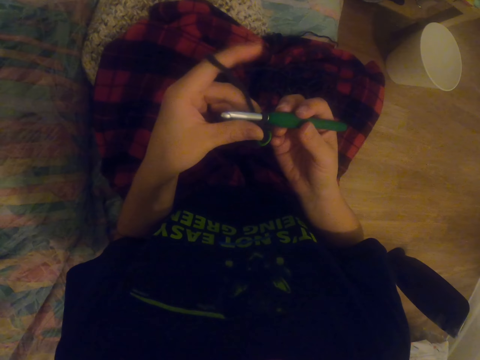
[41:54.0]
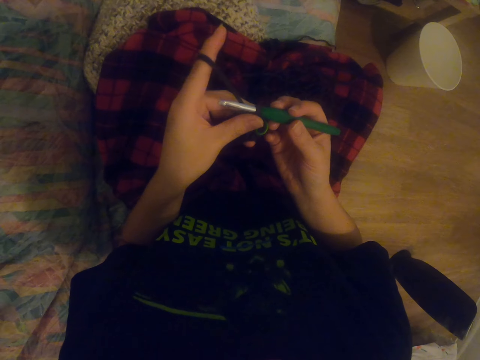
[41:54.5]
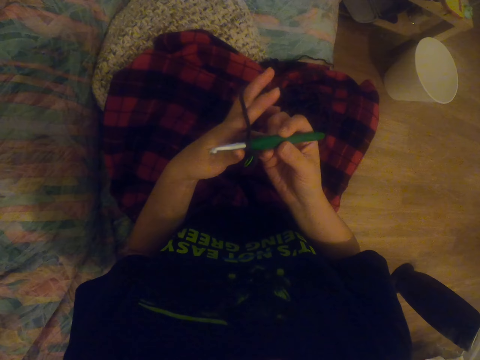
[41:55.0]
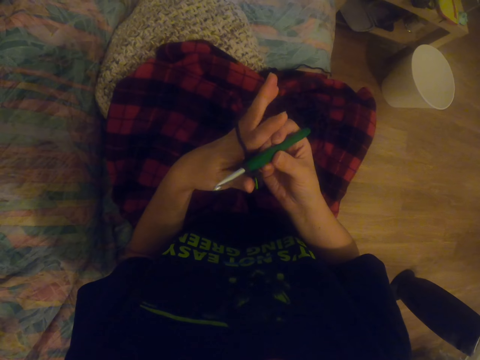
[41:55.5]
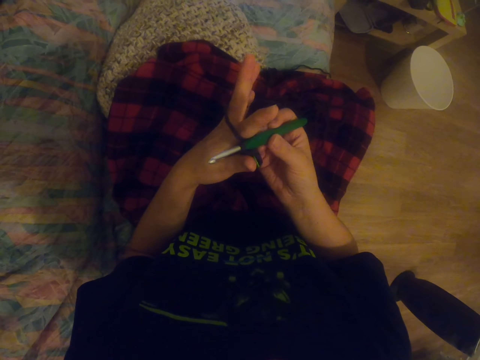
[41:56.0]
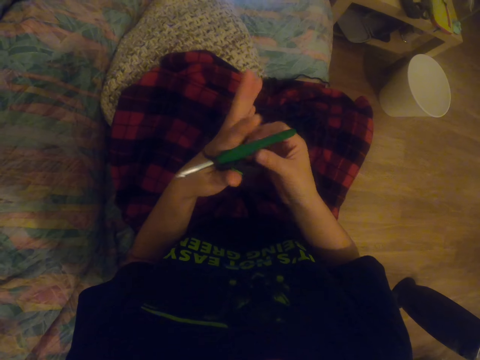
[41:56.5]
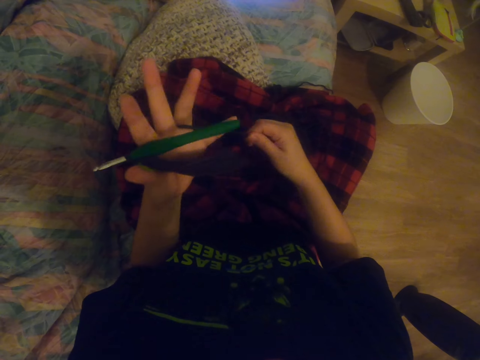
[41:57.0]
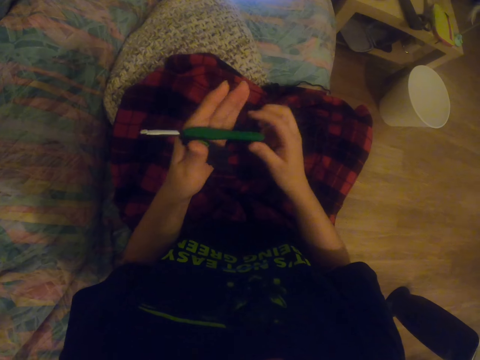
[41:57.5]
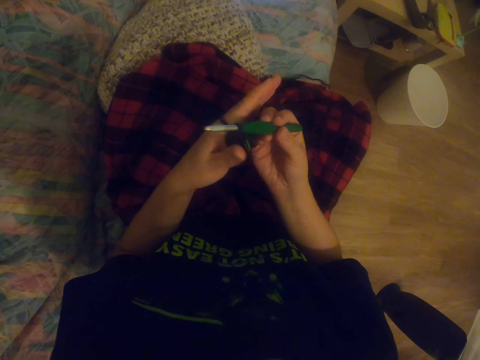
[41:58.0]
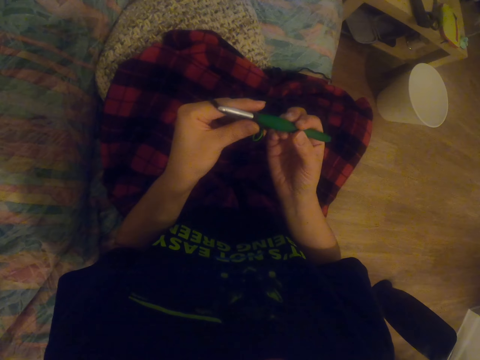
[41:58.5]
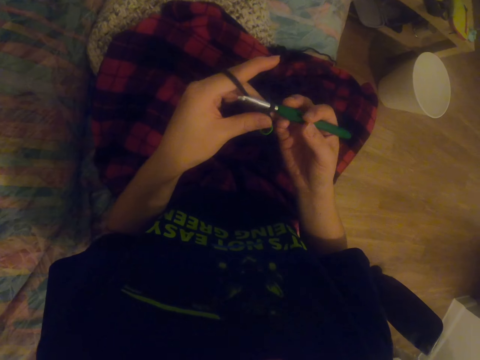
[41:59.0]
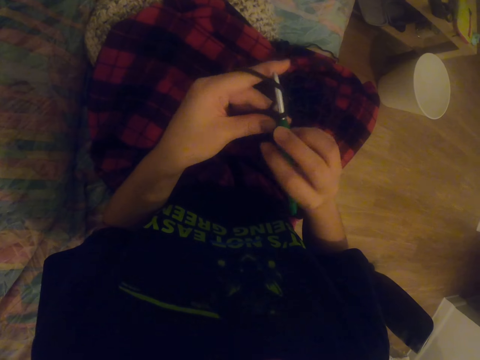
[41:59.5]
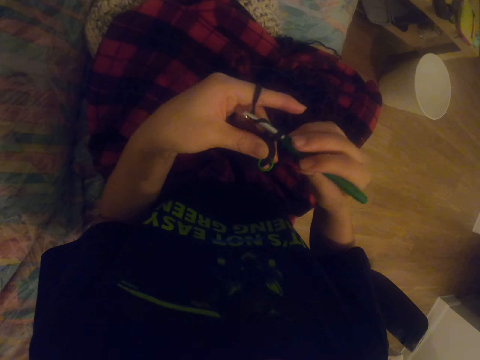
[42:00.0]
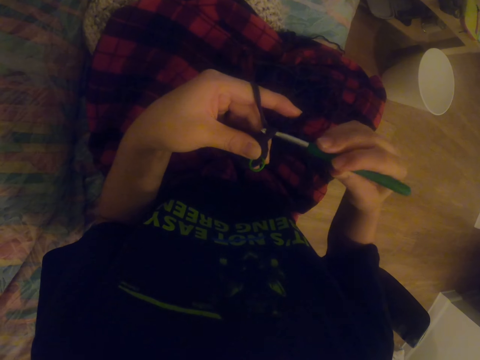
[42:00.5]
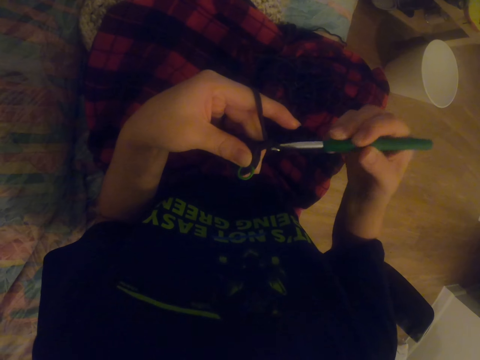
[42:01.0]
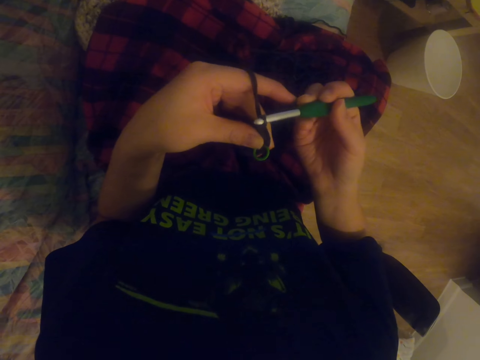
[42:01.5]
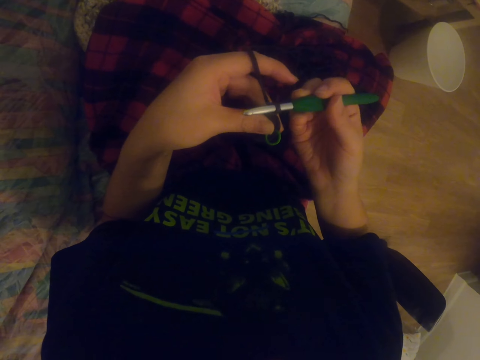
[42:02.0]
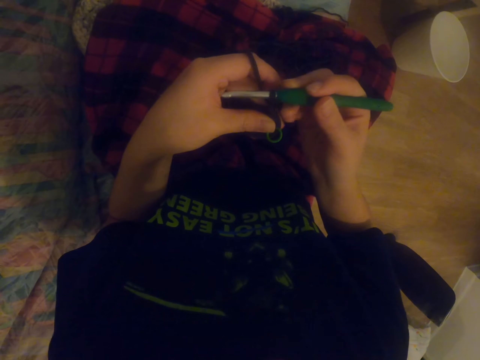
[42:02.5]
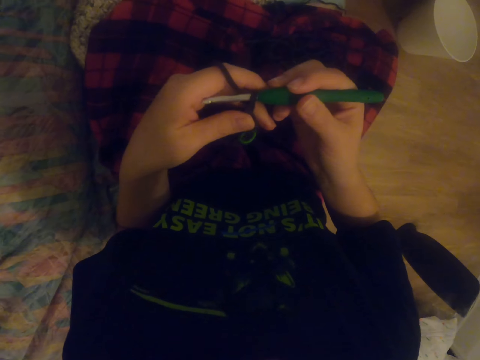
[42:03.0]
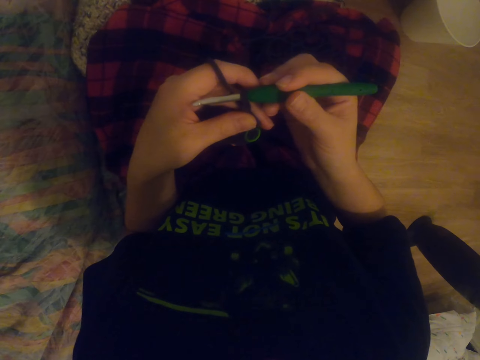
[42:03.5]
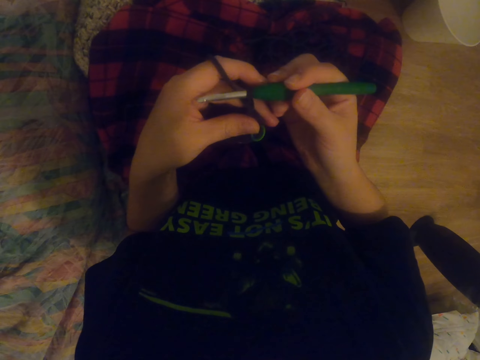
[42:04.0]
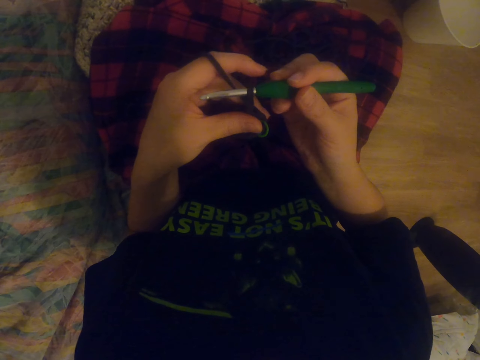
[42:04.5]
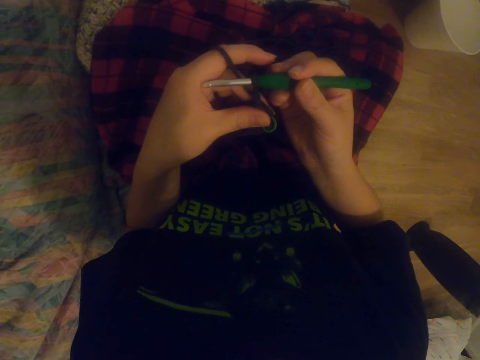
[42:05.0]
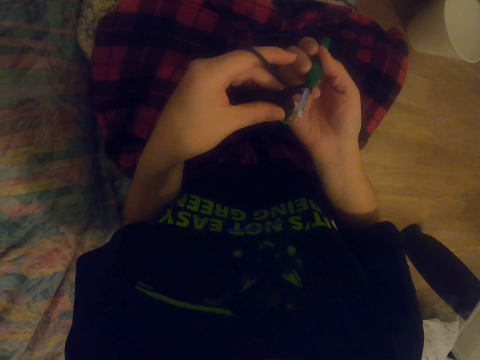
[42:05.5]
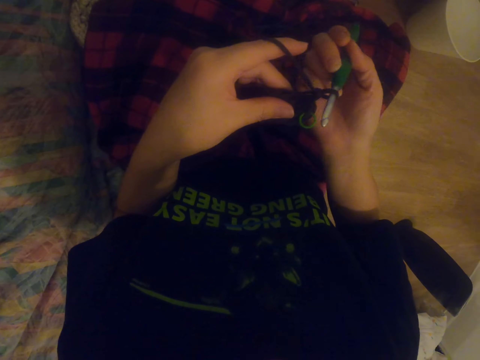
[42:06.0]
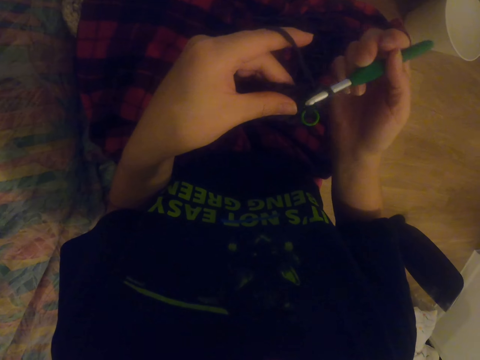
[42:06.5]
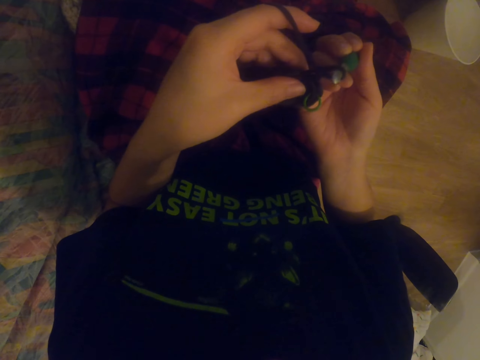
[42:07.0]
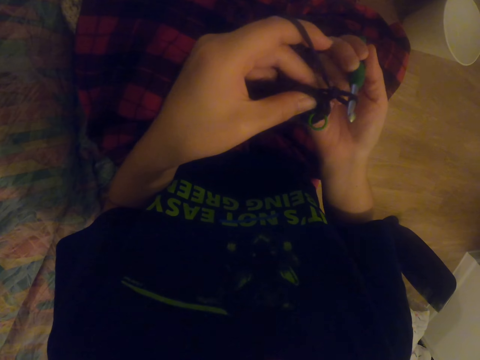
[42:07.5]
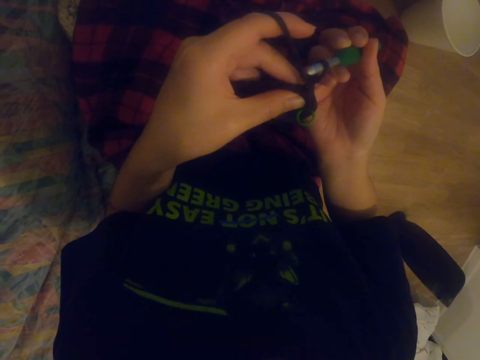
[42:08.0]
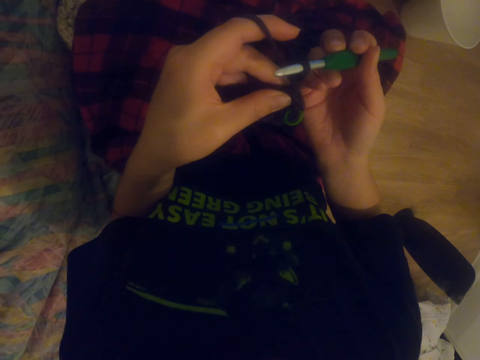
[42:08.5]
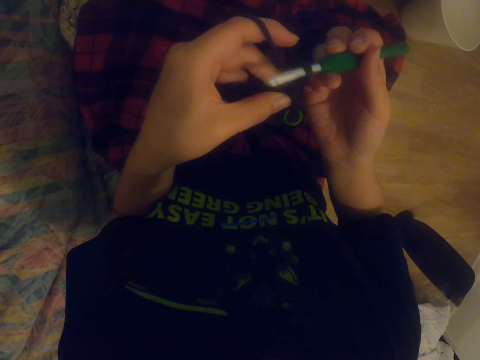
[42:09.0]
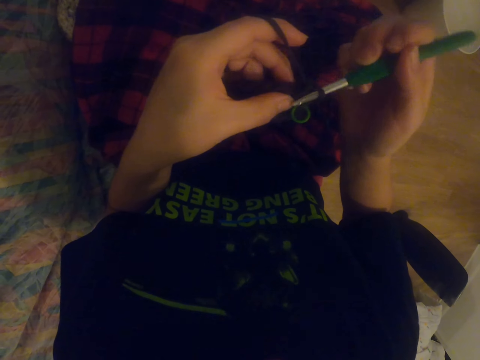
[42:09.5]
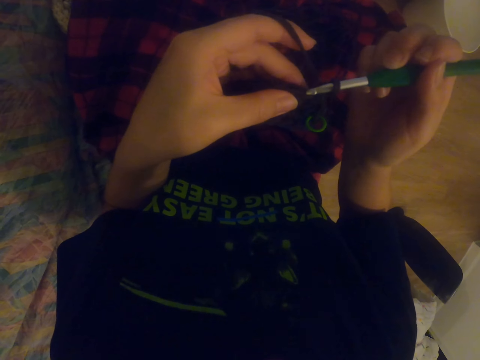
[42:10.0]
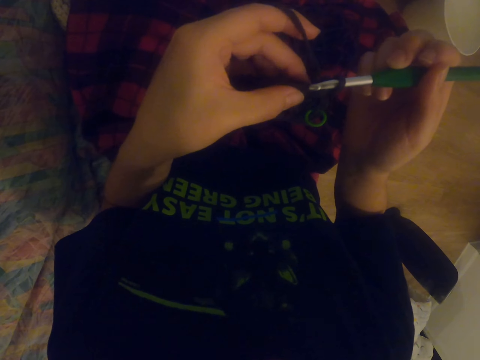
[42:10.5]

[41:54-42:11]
The camera wearer pulls the knitting wool. They hold the crochet hook. They knit a sock with the knitting needle.

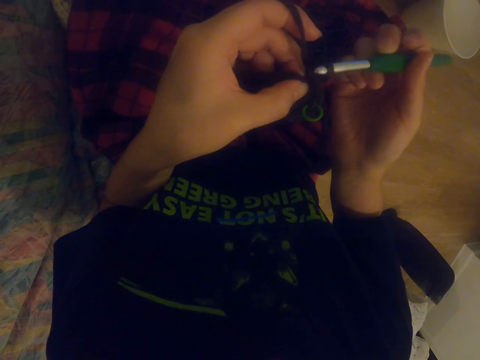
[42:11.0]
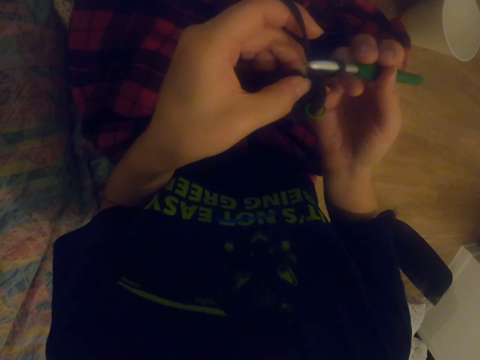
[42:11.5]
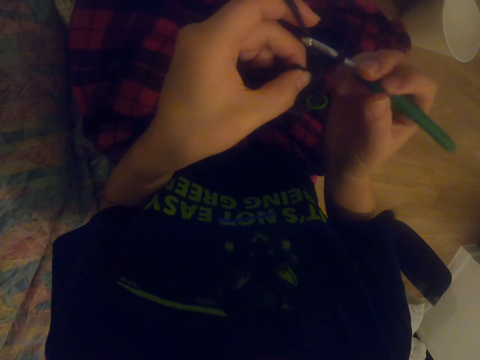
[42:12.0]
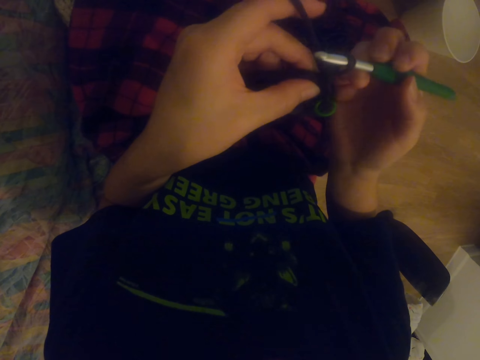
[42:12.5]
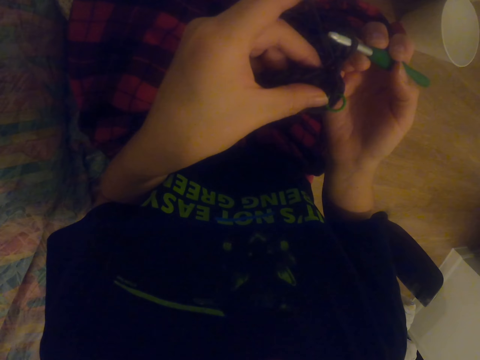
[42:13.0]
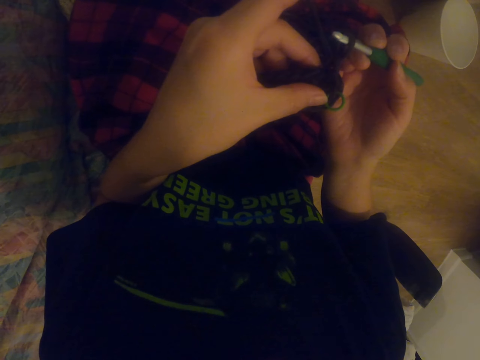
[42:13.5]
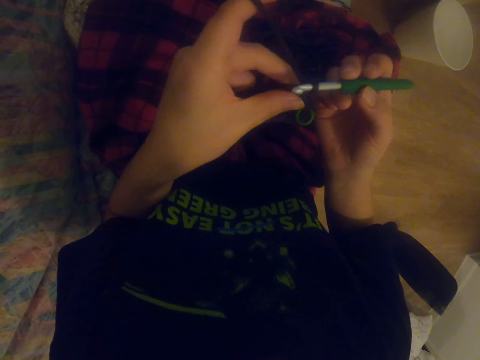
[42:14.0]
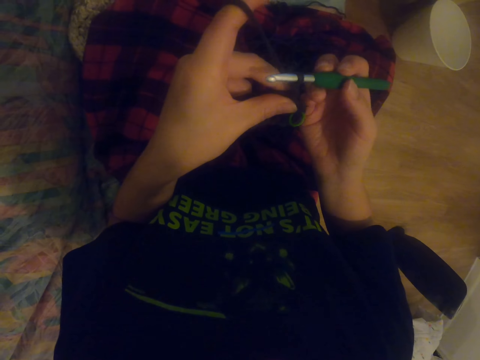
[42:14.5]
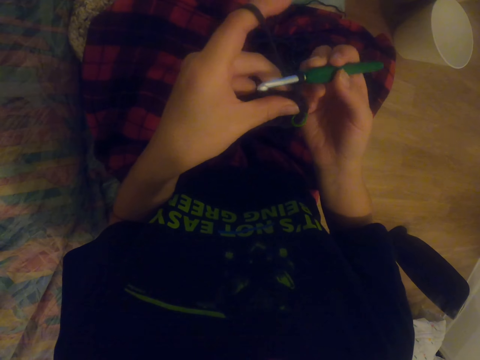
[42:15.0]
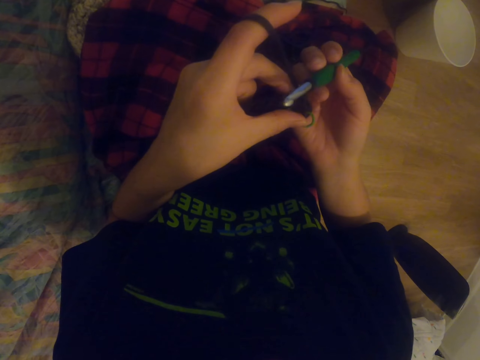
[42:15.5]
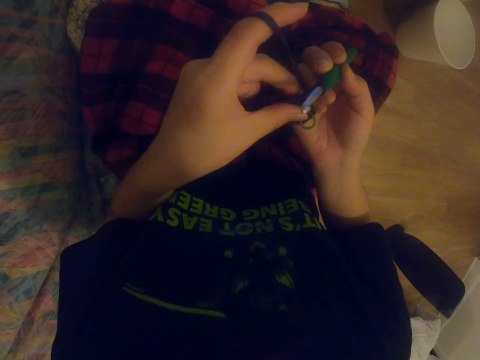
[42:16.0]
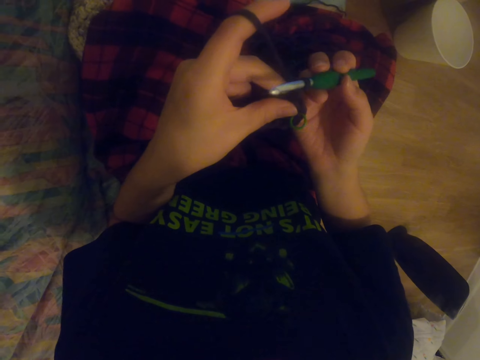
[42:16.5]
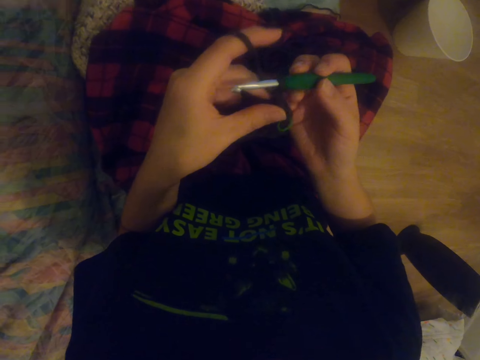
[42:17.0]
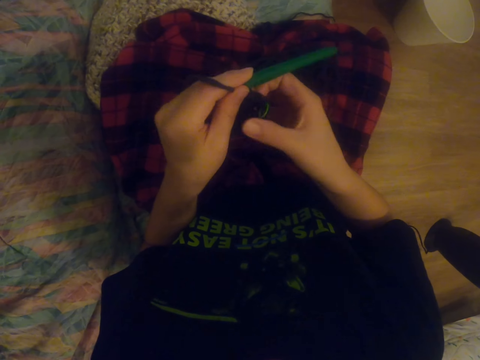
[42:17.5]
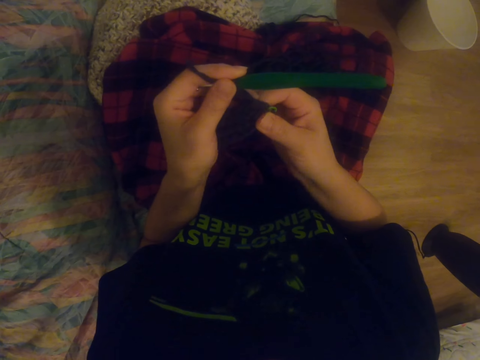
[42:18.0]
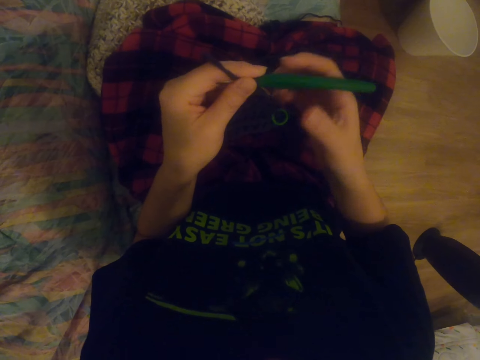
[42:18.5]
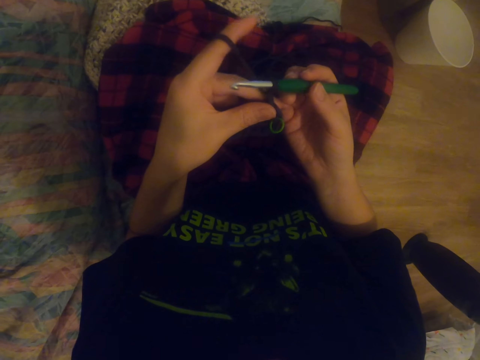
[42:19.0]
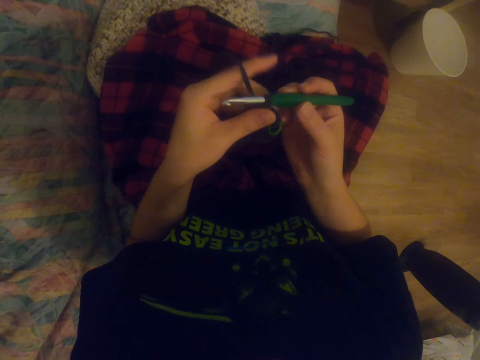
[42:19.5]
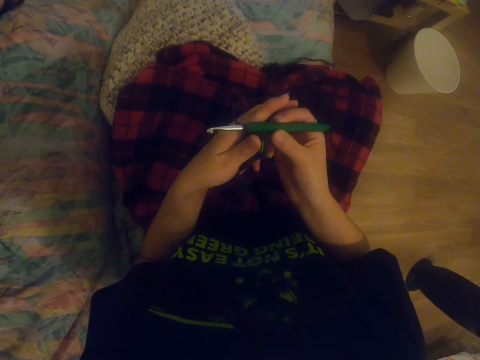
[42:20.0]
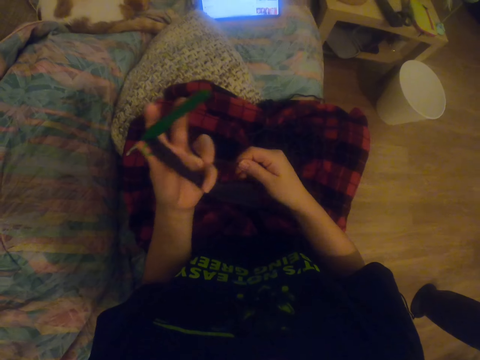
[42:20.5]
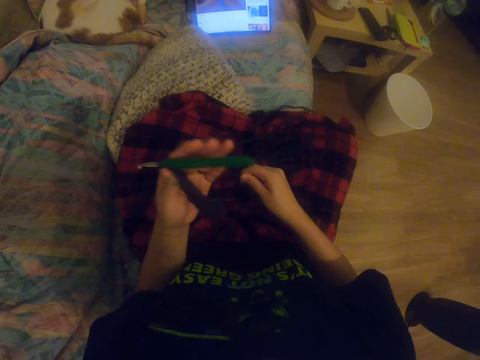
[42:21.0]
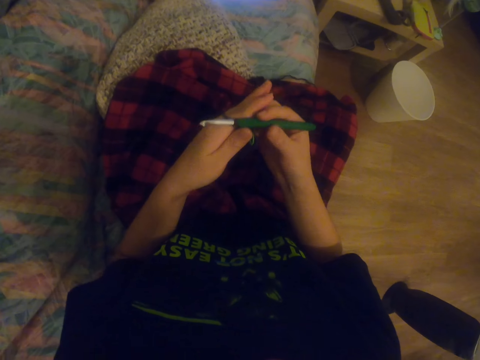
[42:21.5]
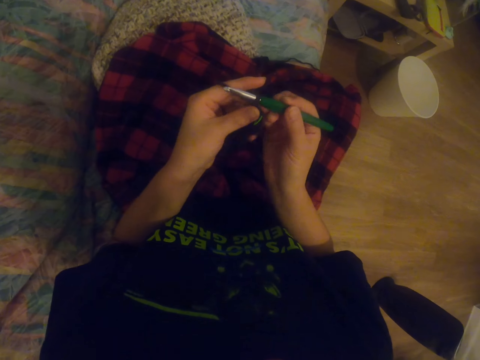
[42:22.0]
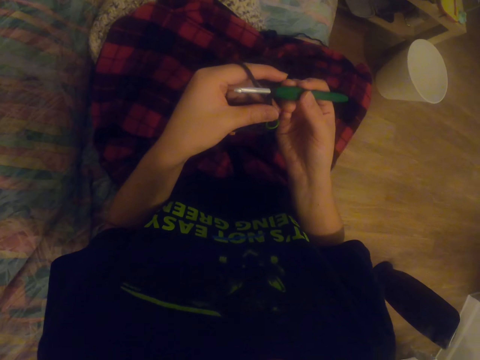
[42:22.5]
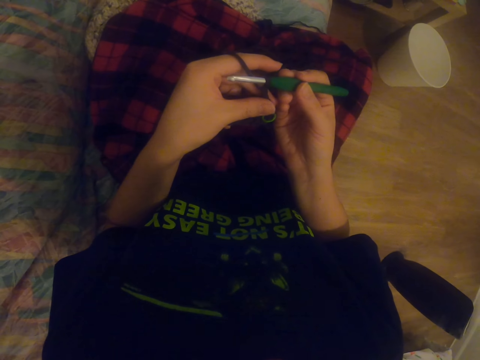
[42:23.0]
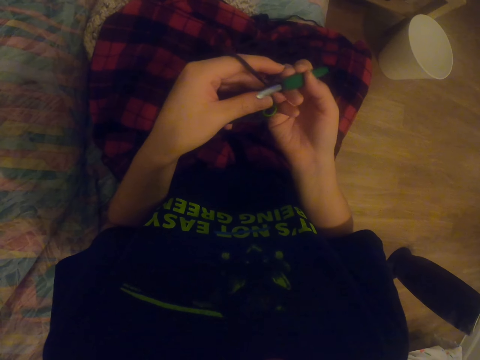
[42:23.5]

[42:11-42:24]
The camera wearer straightens the sock. They stretch the fabric. They watch a video on the tablet. They pull the knitting wool.
